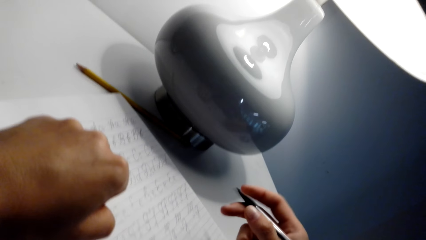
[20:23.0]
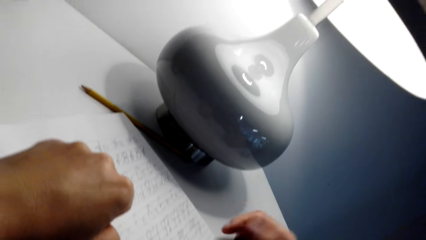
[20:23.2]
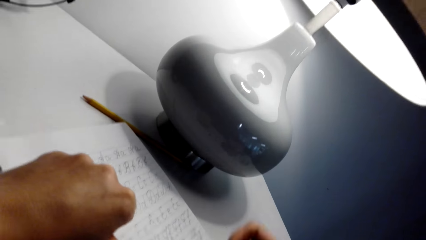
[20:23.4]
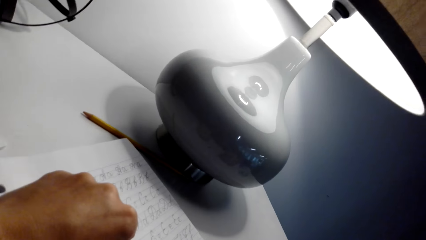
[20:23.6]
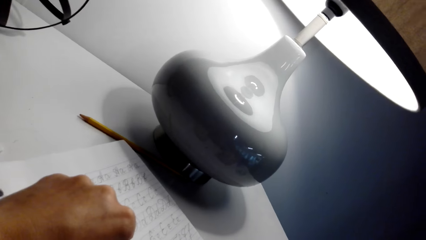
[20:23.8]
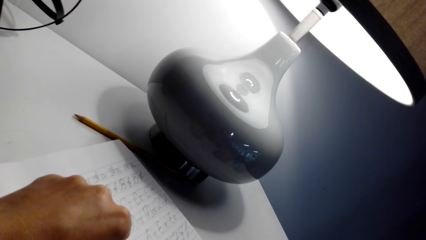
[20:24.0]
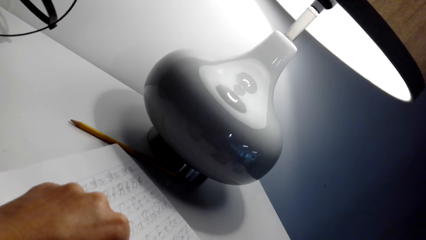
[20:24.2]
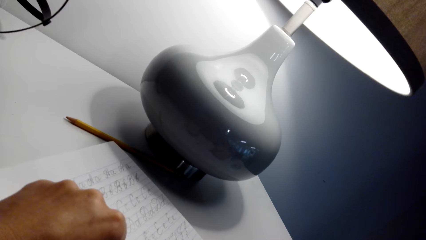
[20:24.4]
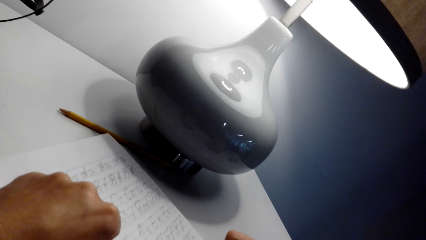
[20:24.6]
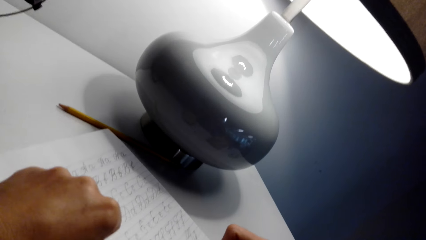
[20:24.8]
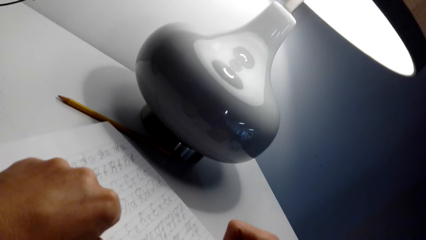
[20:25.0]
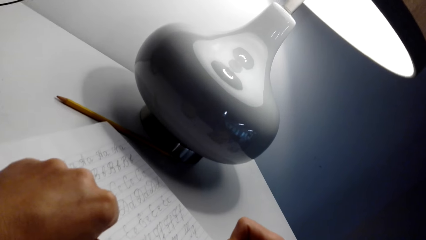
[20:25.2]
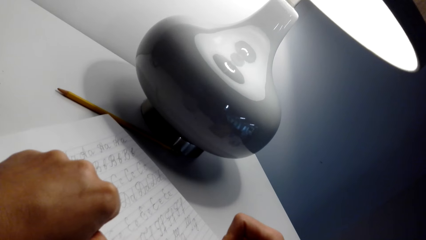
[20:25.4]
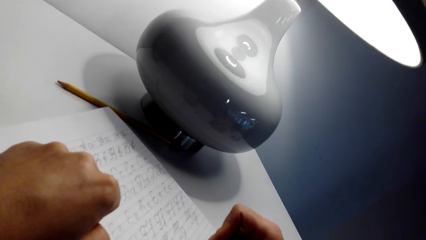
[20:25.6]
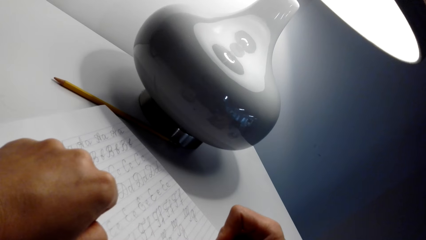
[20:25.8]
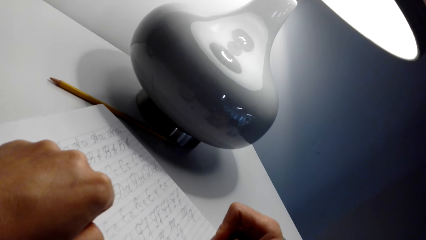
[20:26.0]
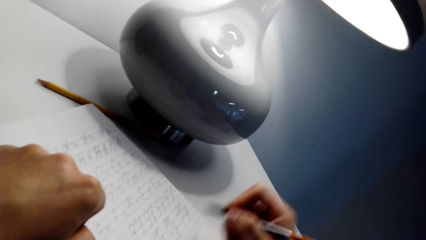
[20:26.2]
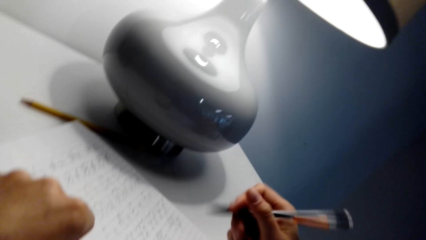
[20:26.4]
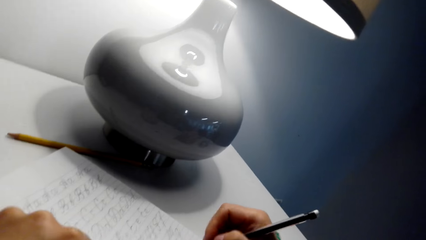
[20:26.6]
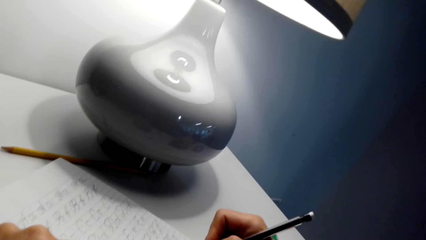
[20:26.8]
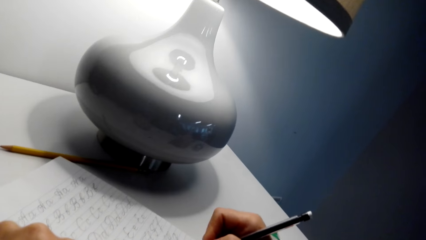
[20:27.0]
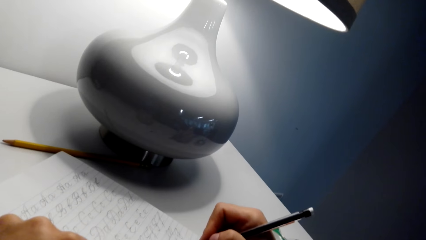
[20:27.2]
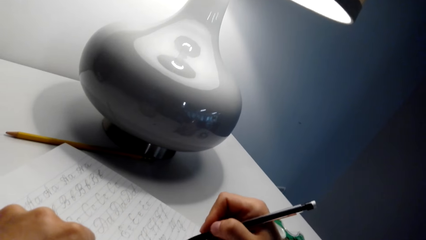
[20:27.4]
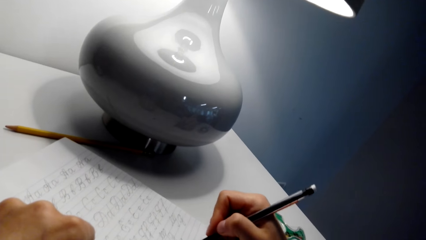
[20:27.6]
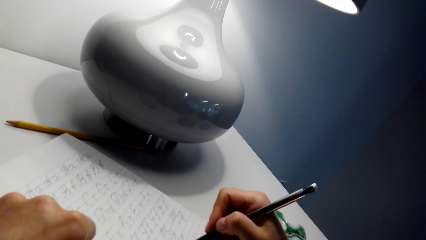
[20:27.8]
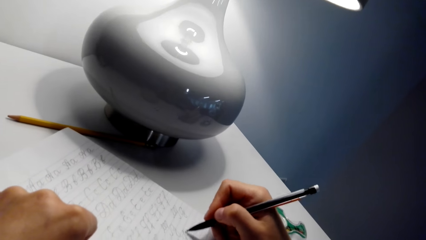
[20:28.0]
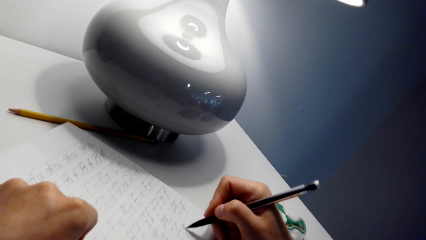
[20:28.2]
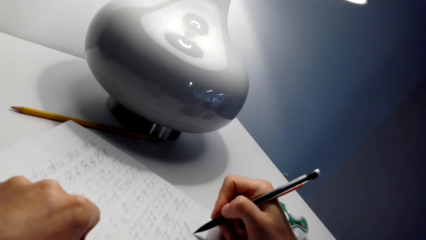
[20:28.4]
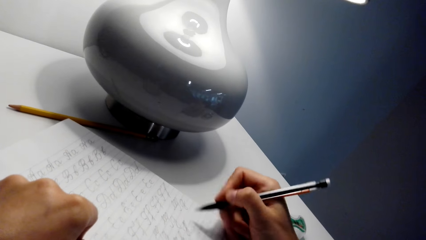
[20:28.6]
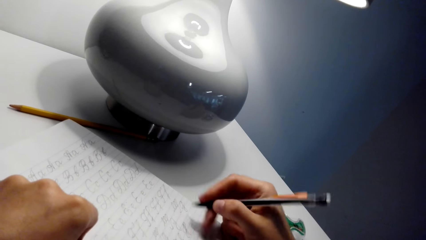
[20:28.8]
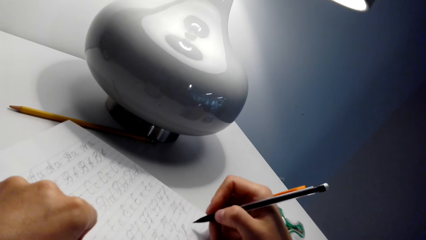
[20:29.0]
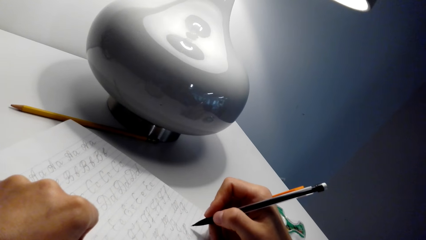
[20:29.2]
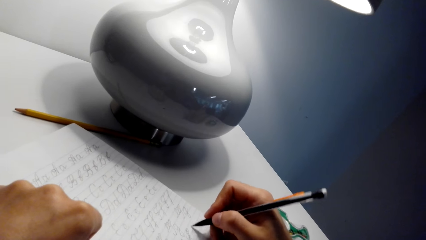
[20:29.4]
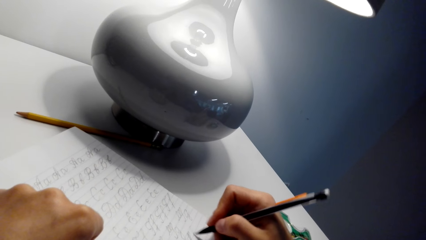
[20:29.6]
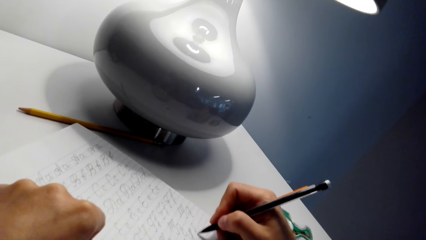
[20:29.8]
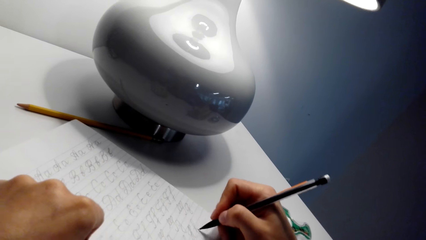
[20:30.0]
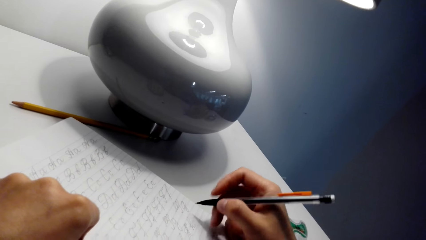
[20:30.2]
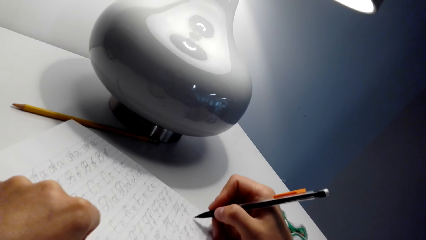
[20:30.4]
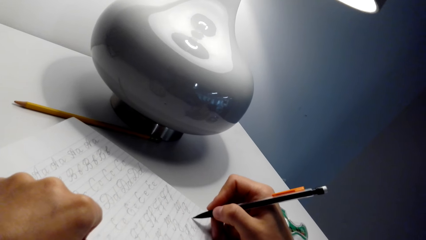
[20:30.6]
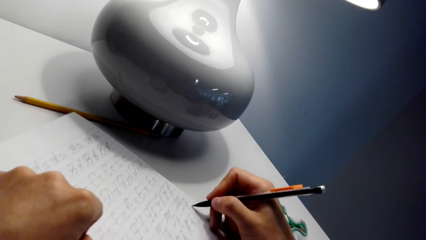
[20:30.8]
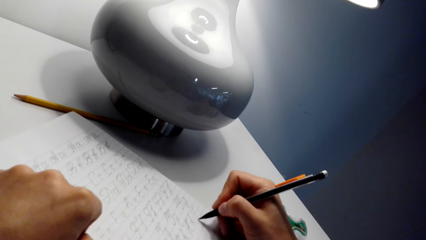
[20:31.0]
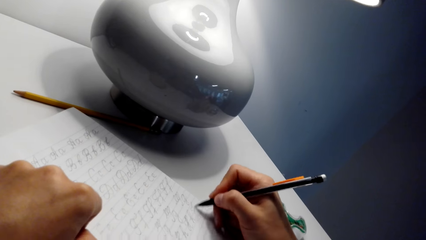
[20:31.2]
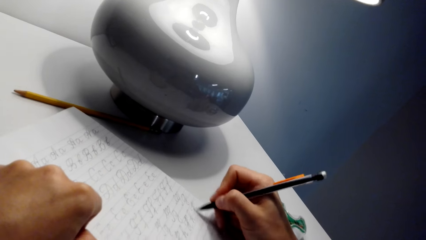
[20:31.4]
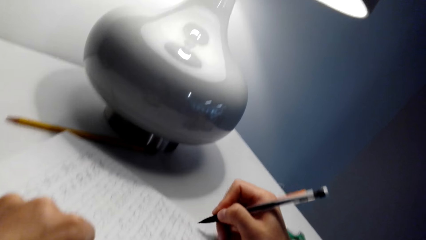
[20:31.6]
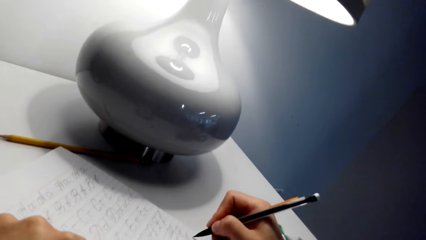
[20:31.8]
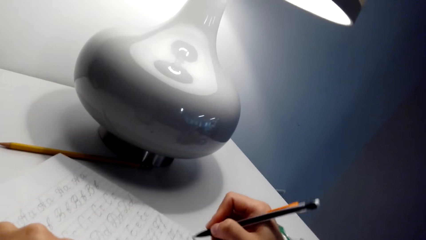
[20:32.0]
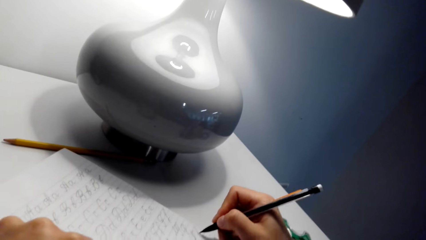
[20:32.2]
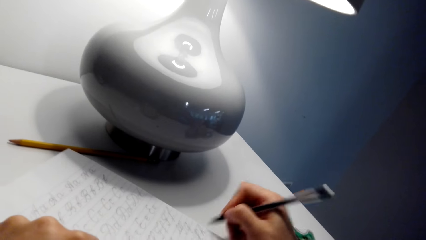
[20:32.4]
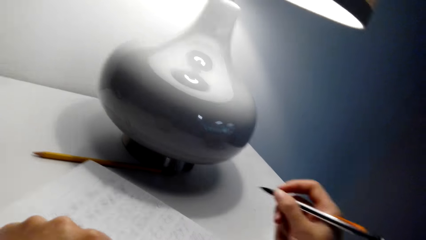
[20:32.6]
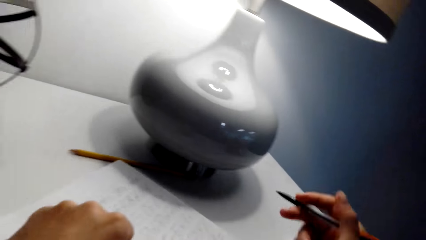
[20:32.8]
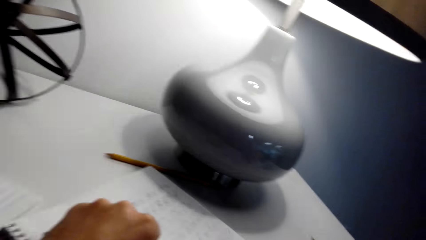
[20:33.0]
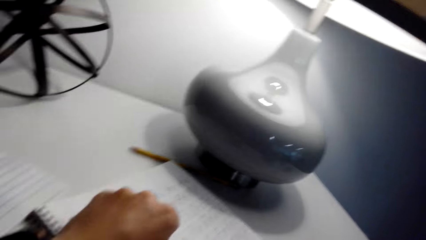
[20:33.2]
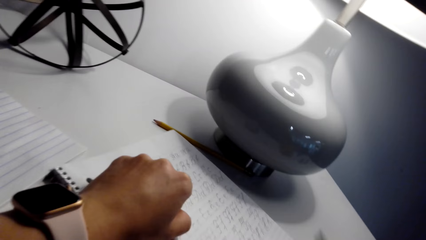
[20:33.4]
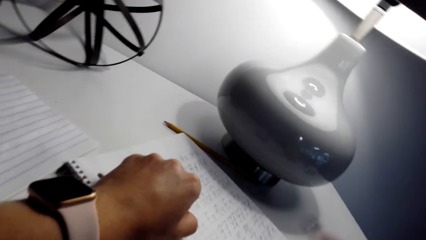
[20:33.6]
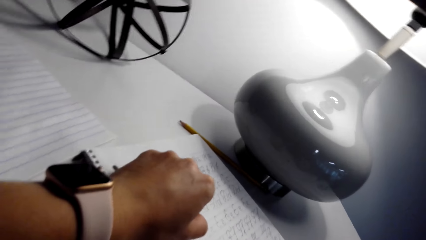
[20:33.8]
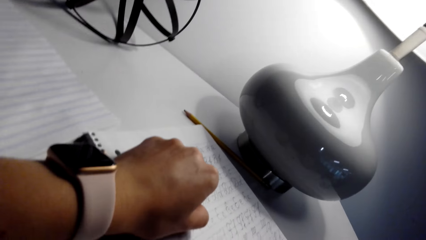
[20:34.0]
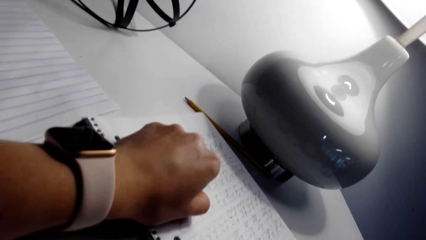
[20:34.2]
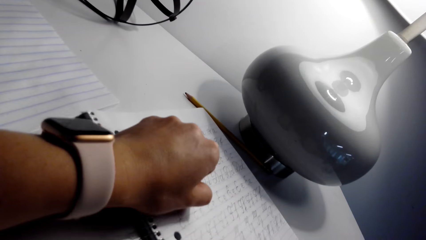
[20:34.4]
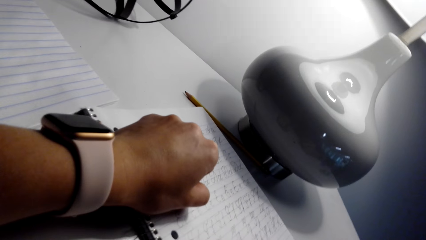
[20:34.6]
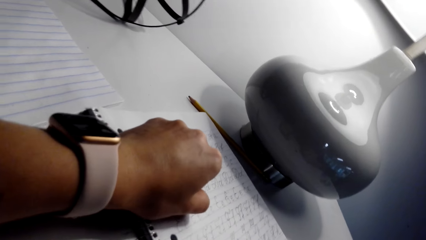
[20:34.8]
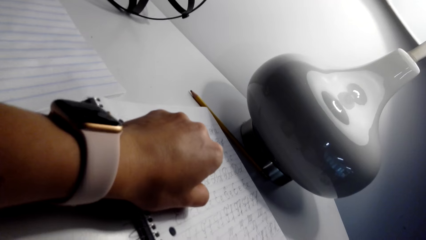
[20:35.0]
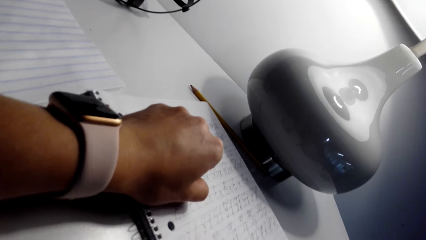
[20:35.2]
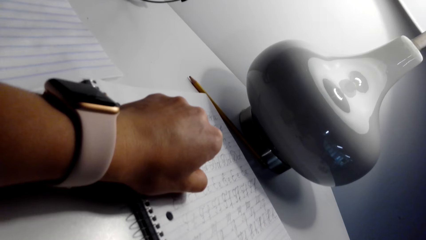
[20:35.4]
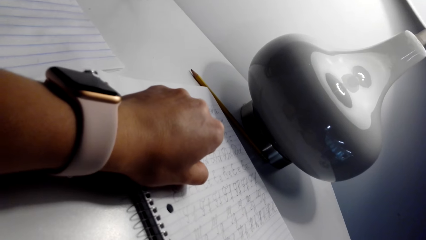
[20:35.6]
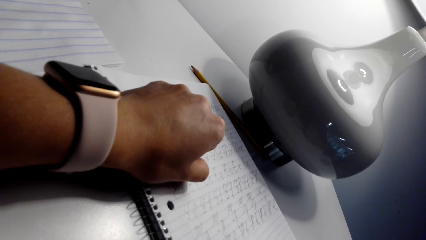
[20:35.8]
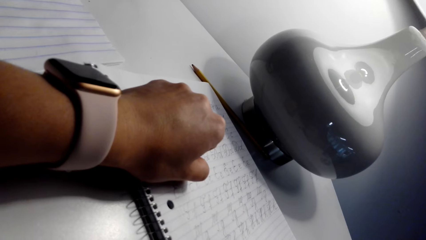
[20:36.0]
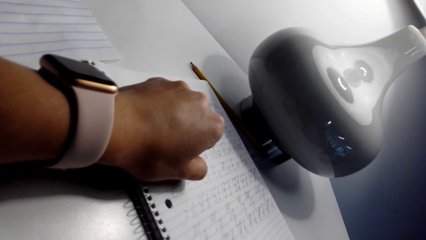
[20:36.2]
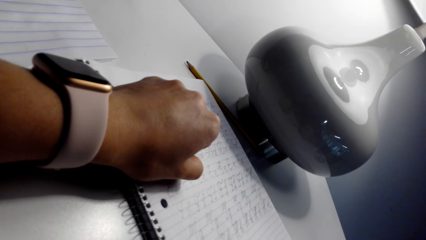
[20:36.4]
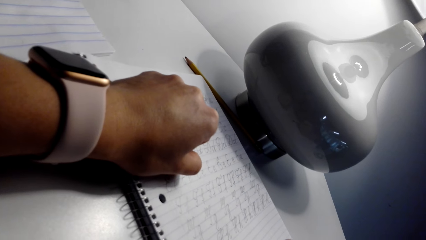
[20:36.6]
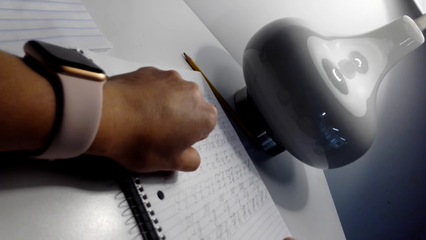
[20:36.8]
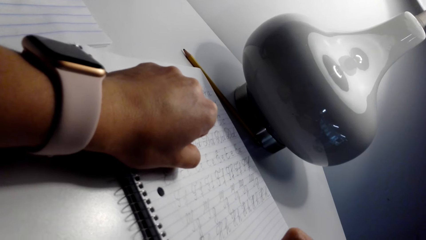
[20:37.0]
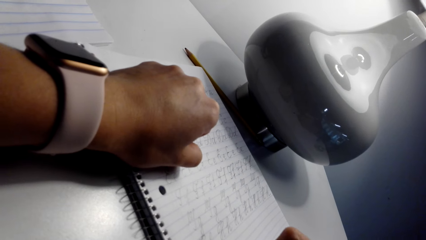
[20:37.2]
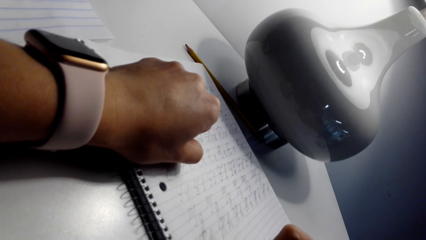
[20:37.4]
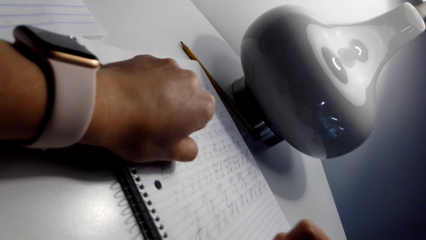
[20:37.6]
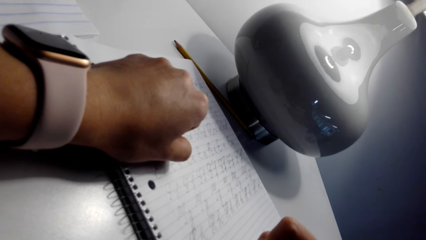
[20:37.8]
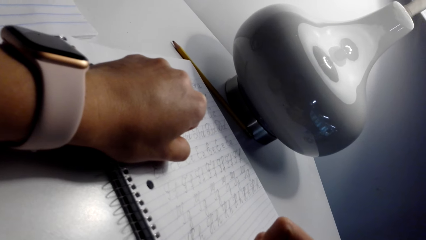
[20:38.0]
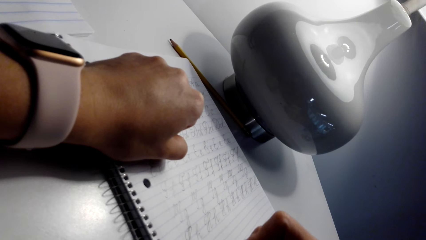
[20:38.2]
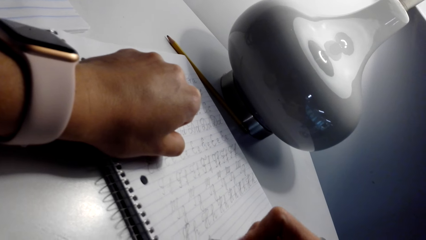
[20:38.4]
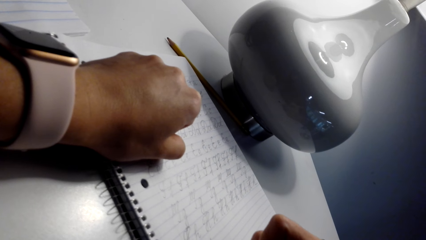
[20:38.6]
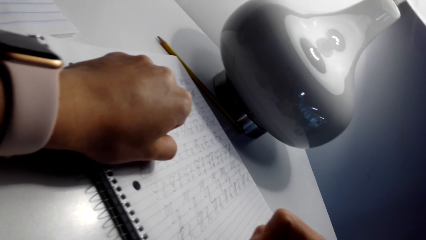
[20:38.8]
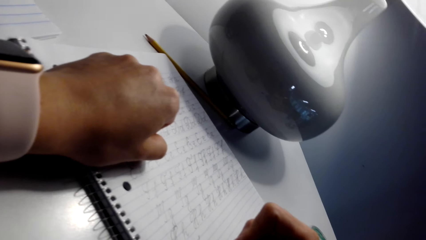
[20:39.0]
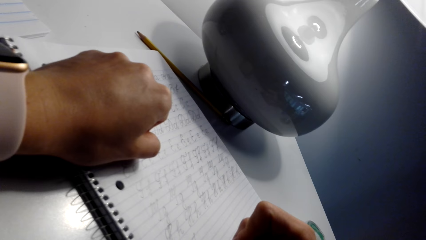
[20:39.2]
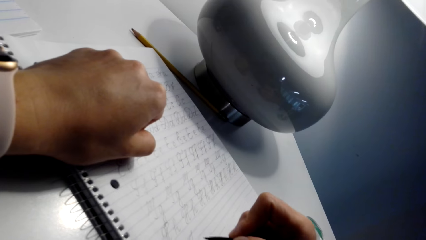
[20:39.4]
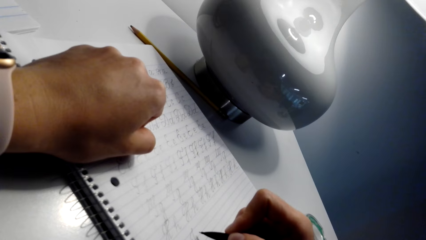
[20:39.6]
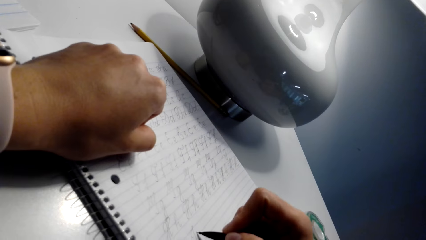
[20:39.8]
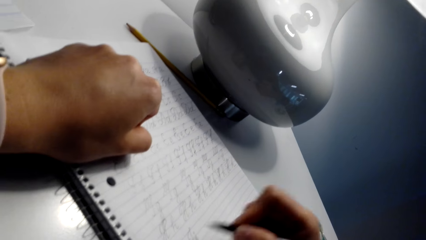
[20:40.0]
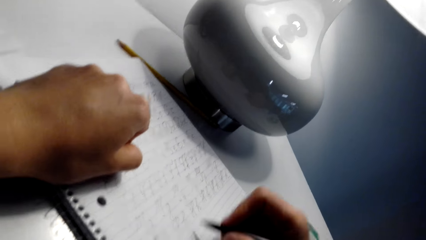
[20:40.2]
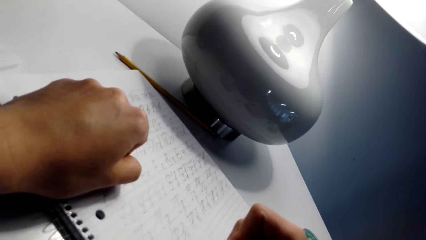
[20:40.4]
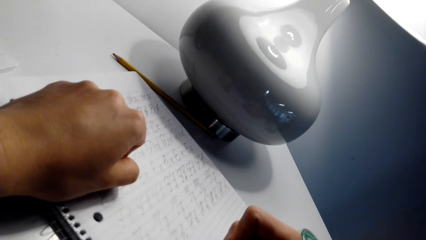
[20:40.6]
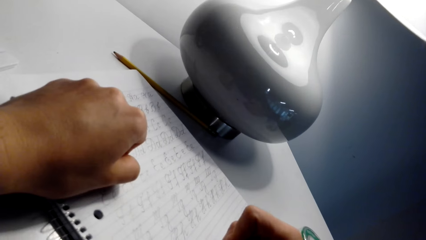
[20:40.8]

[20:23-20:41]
The camera wearer talks with the person. They write on the notebook with a pen. They look around. They write on the notebook with the pen. They write on the notebook with the pen again. The person talks with the camera wearer.
